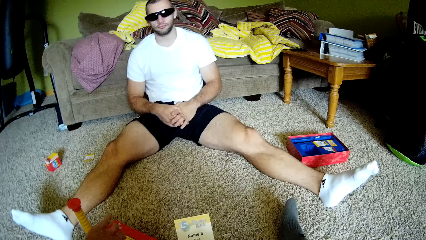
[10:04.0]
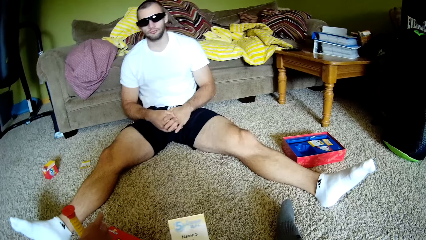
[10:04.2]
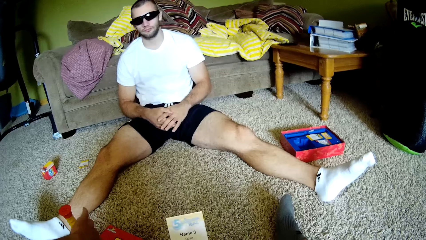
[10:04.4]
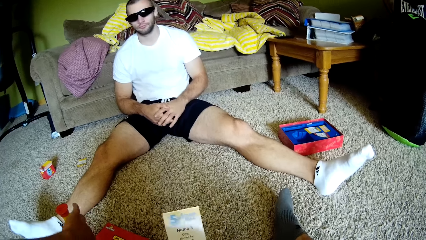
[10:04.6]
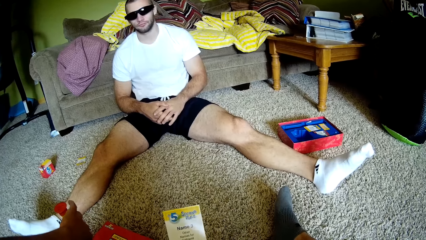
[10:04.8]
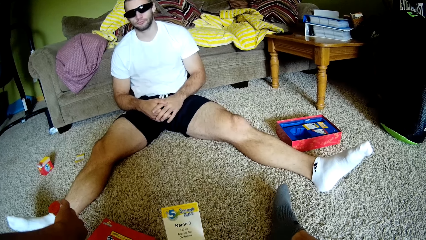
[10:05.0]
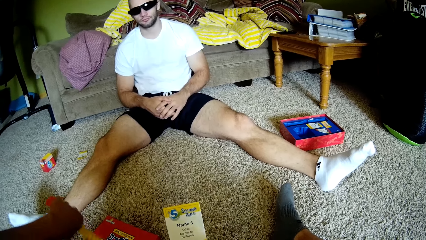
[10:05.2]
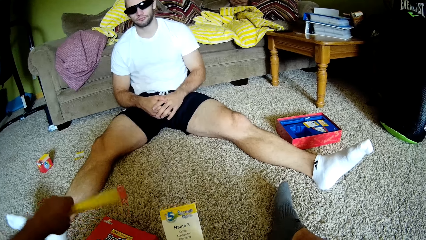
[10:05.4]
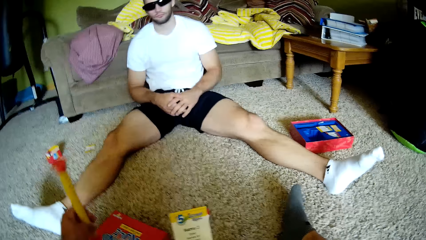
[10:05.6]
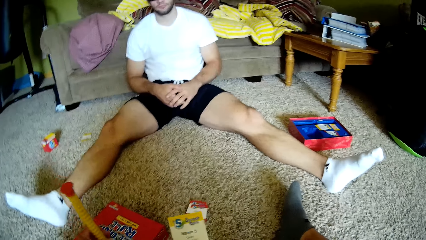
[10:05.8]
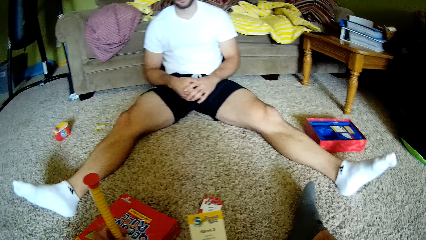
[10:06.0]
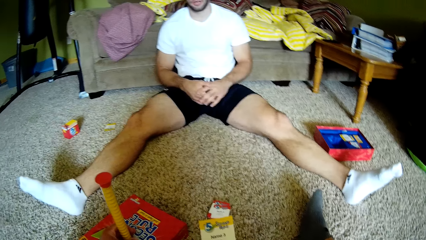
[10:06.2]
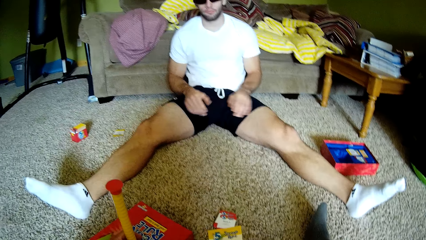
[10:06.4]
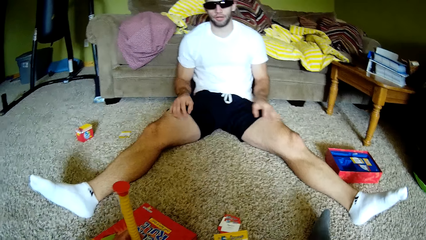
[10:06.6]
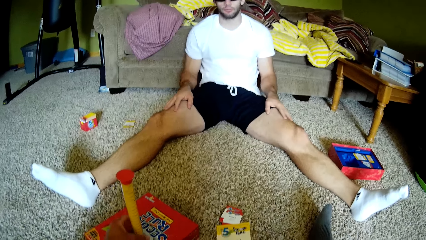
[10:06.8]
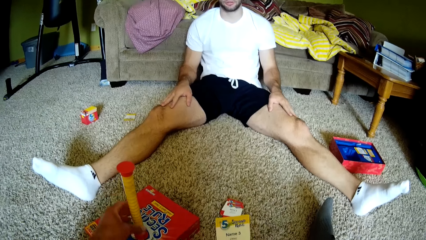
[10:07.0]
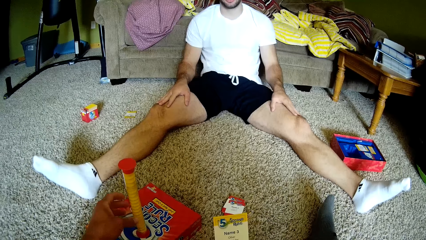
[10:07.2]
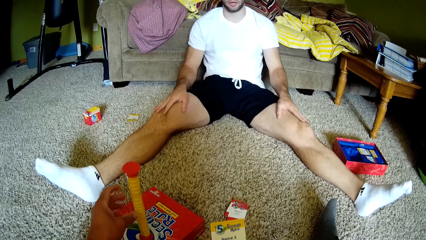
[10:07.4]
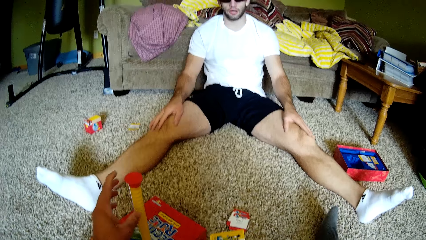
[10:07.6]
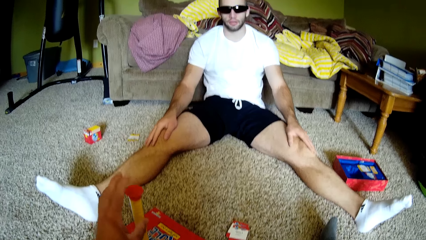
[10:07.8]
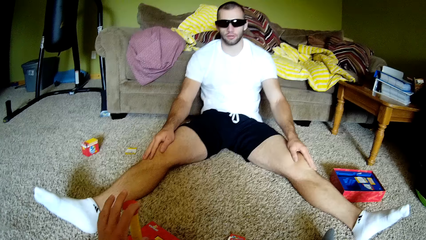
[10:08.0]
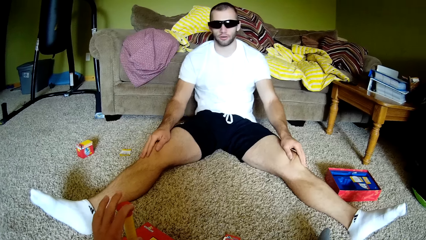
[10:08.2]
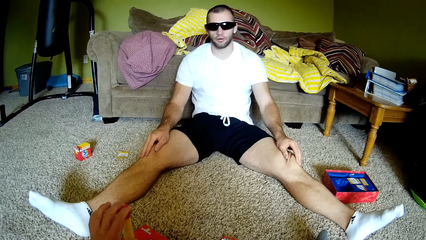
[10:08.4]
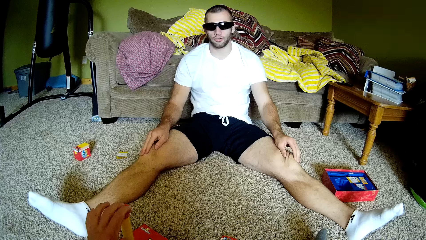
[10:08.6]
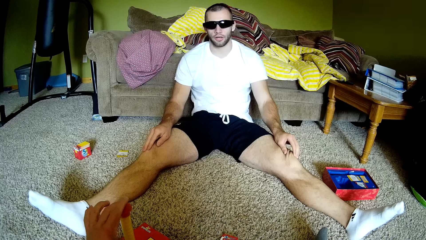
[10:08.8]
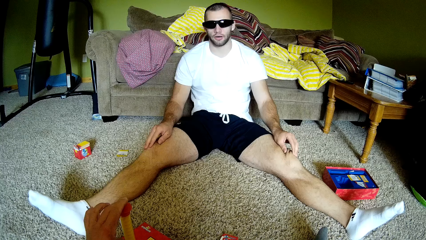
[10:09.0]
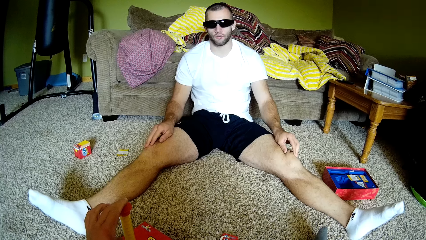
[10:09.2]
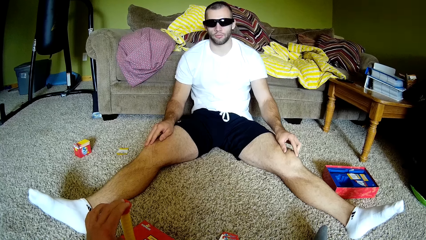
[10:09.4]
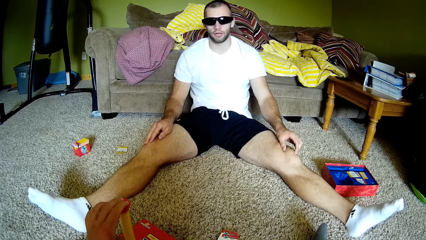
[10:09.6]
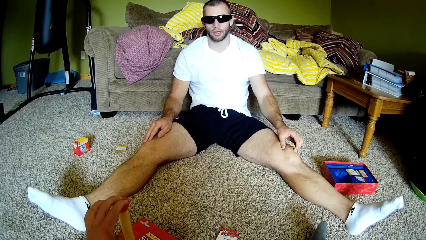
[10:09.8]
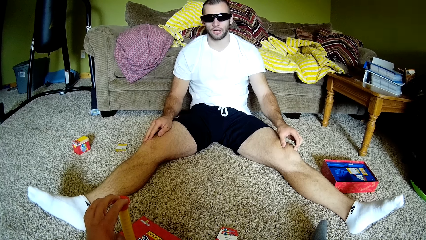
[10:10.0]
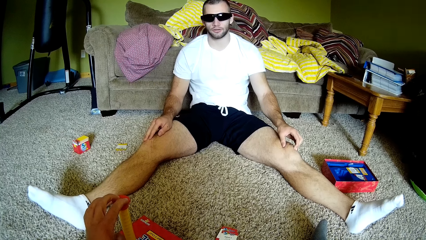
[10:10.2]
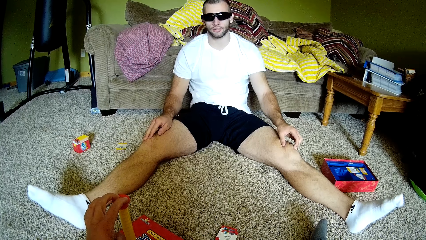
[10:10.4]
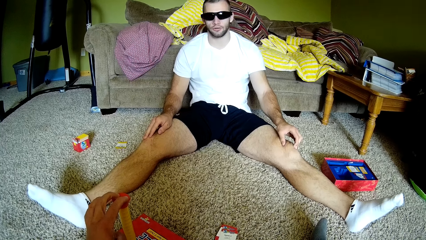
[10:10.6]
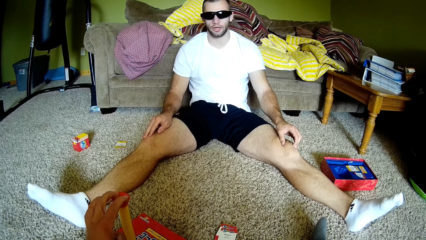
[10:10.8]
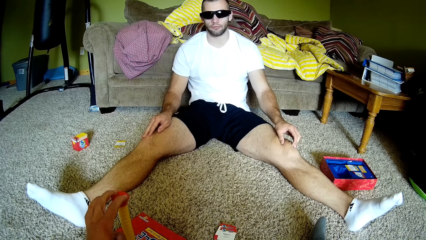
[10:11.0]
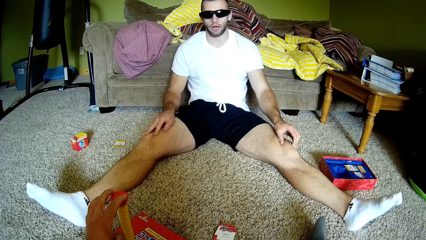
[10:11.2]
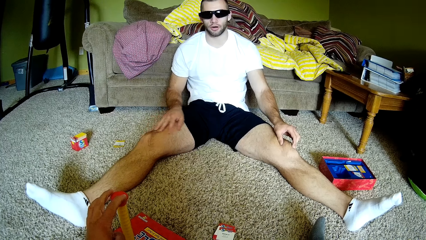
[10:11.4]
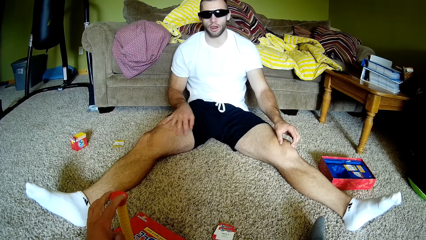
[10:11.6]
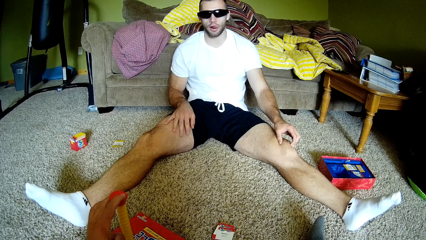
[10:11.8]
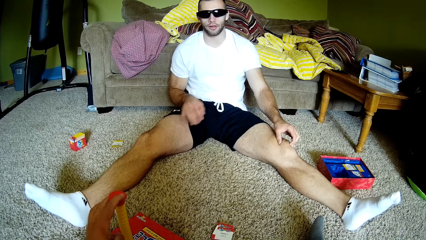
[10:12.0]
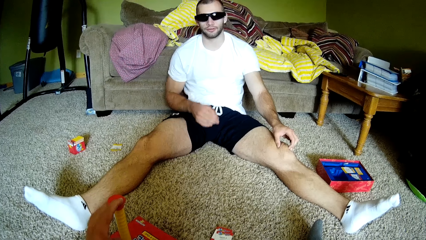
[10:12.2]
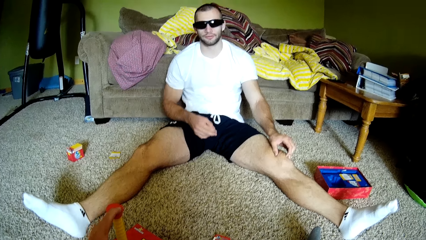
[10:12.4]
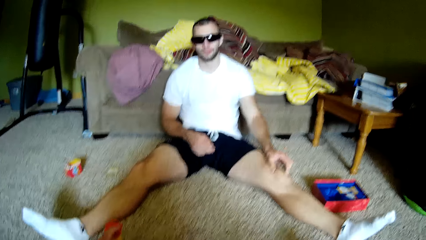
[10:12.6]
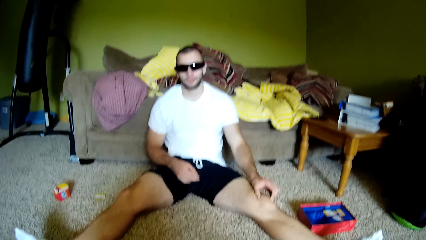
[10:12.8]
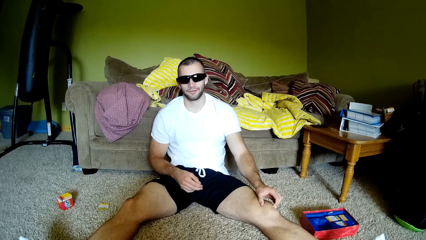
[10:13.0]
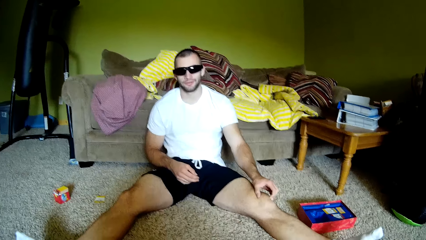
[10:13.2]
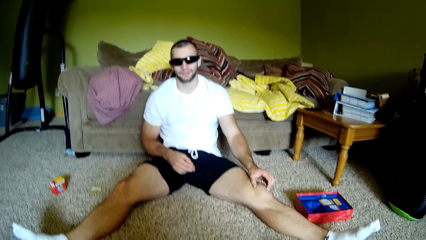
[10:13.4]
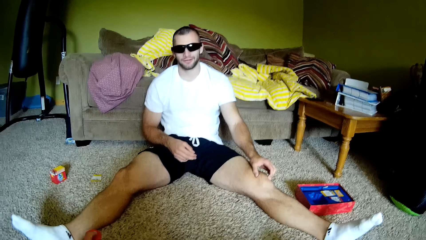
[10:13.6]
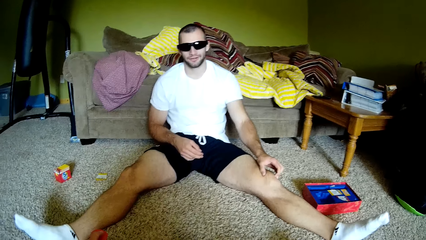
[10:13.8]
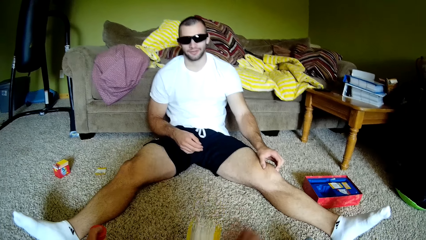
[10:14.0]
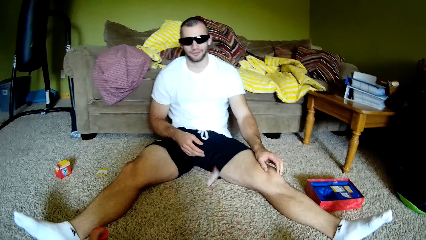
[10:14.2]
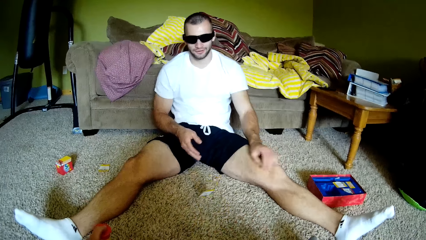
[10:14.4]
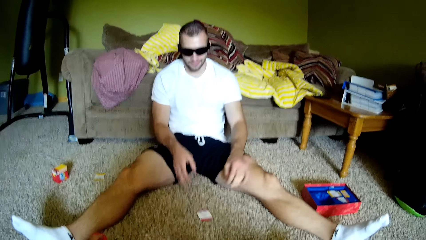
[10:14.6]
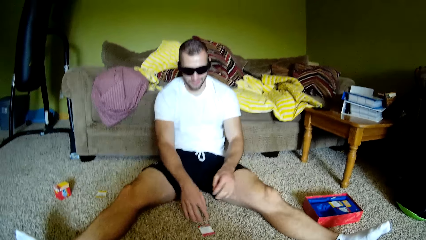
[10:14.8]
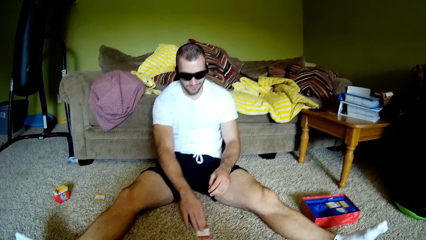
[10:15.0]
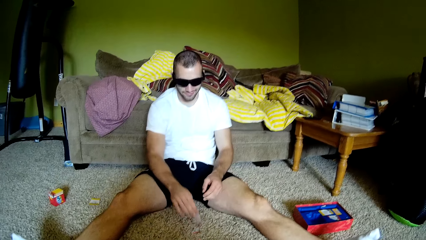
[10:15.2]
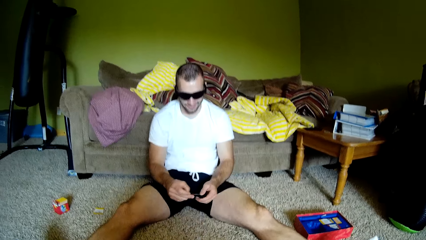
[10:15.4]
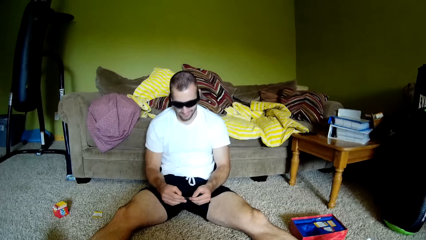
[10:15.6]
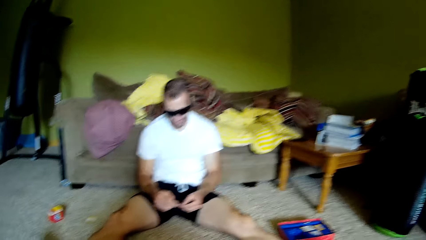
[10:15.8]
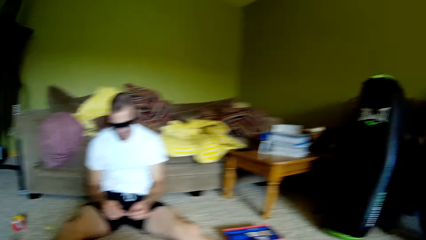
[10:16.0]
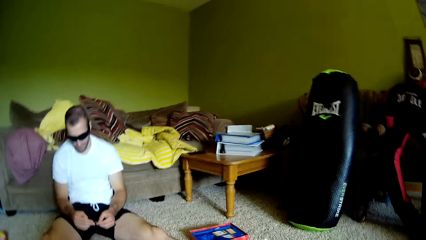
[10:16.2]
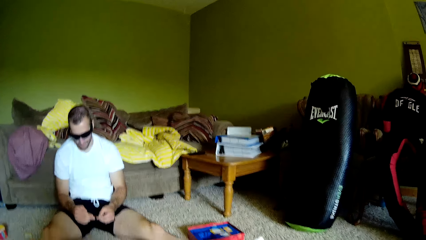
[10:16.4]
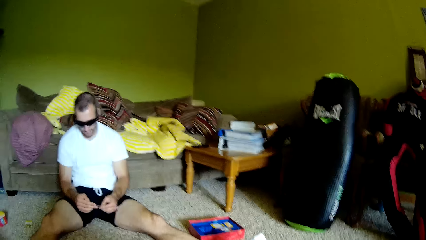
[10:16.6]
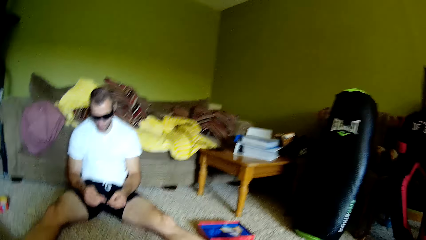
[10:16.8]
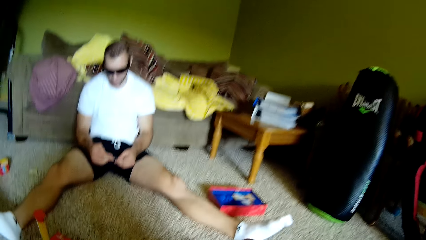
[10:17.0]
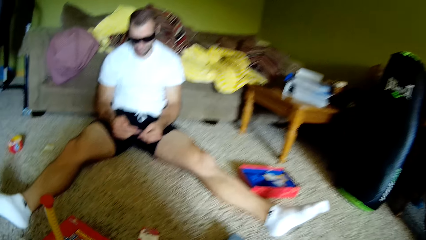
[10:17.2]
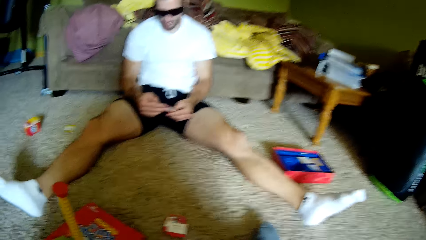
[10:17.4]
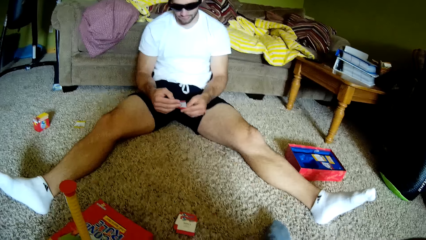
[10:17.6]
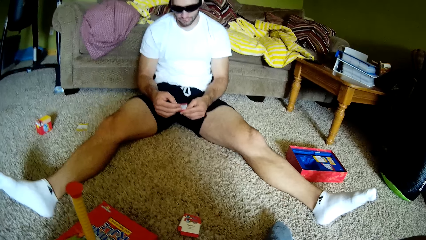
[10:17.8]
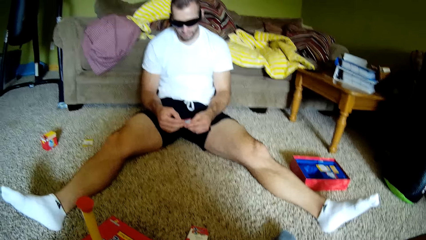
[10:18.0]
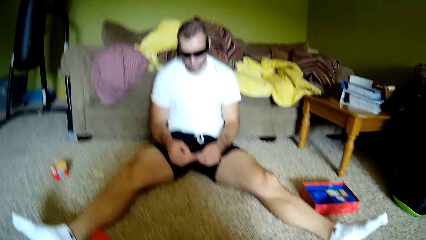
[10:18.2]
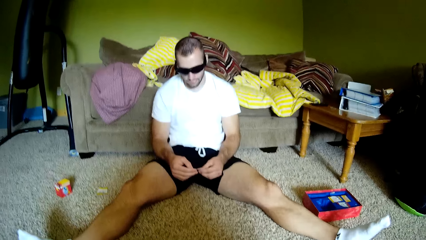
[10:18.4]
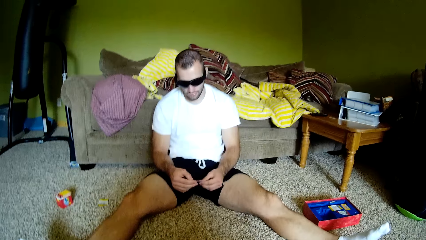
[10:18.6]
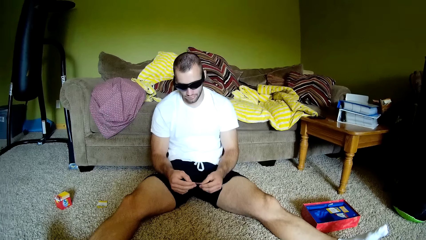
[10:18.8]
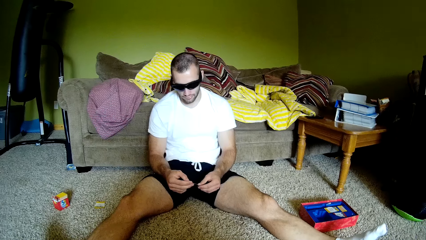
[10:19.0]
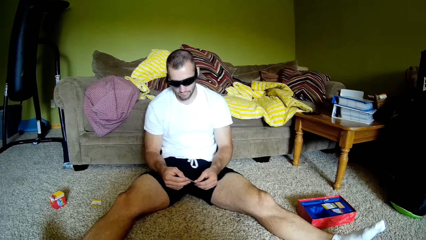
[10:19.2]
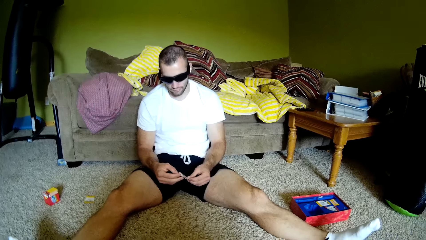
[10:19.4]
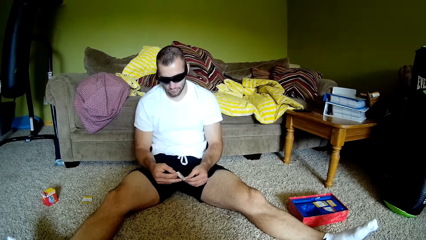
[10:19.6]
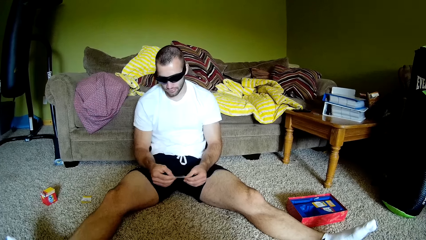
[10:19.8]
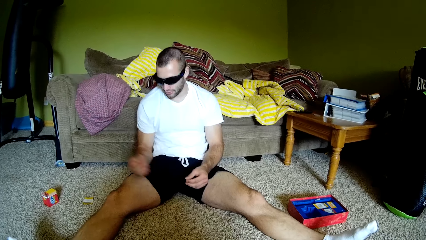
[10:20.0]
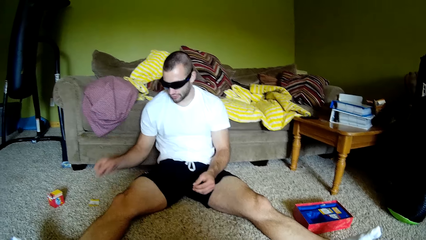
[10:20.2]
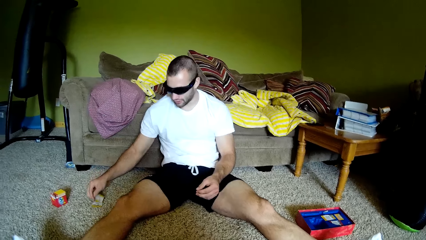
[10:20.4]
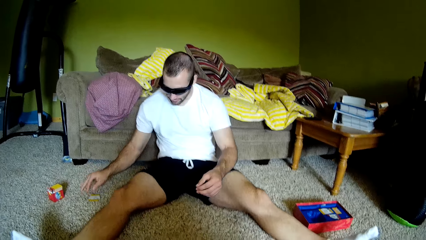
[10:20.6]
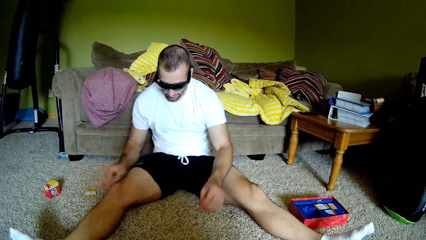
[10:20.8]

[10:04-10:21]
The camera wearer speaks to a man. They hold the yellow pole, read a piece of paper, and flip the yellow pole up and down. The man rubs his legs. The camera wearer holds the yellow pole. The man speaks to the camera wearer. The camera wearer converses with the man. They throw the man a card on the carpet and speak to the man. The man picks up the card from the floor. He holds the card in hand.
